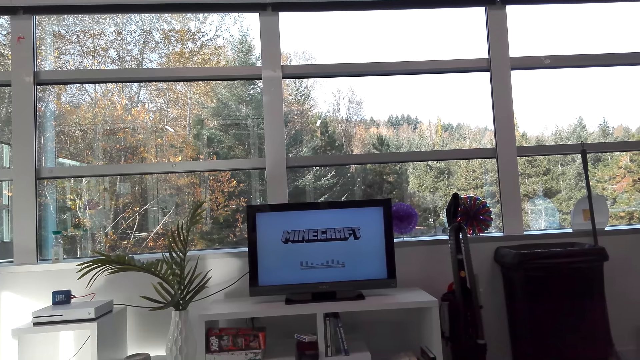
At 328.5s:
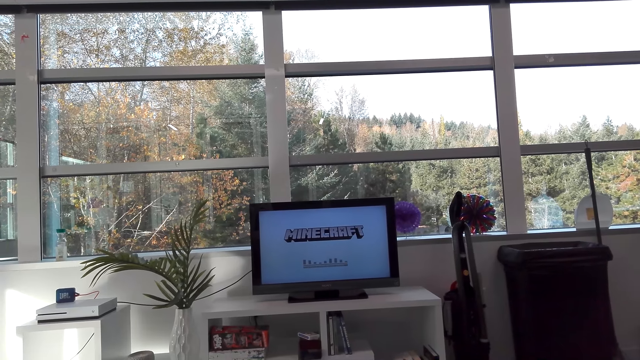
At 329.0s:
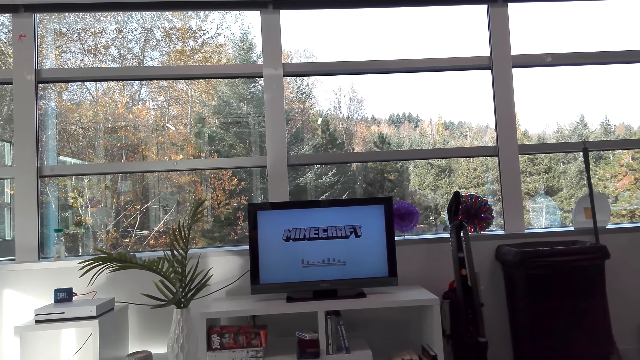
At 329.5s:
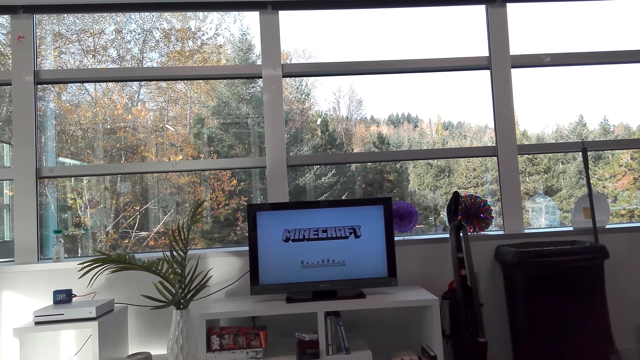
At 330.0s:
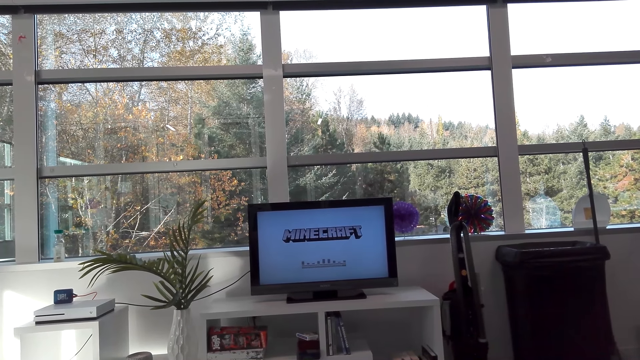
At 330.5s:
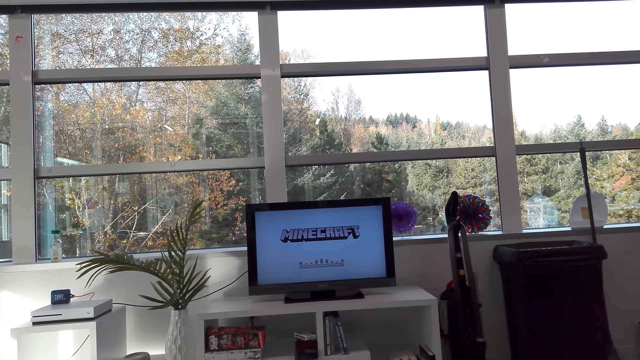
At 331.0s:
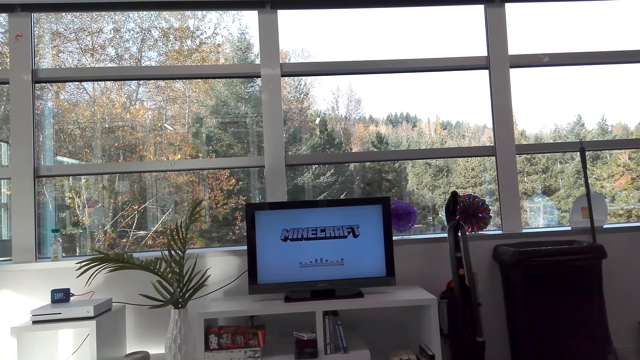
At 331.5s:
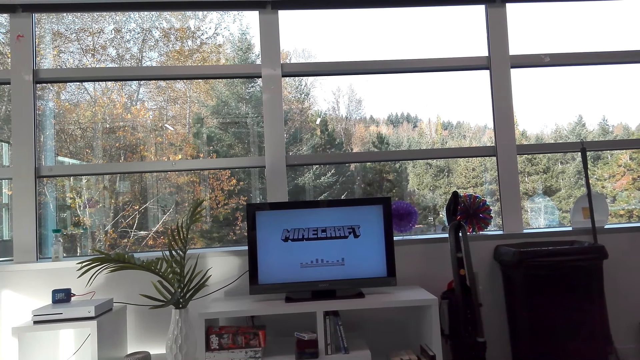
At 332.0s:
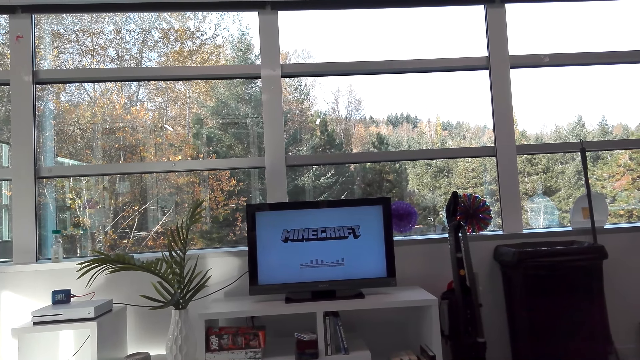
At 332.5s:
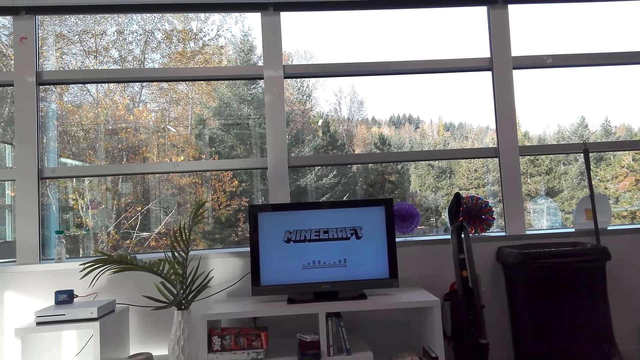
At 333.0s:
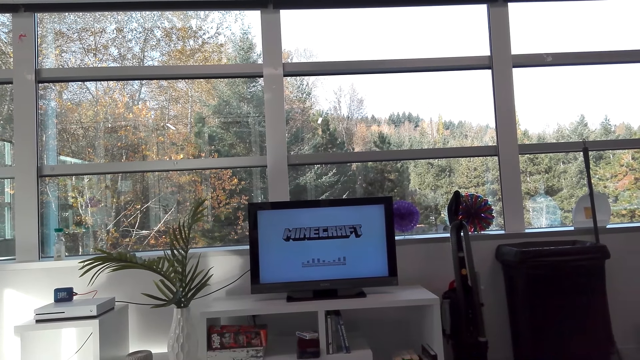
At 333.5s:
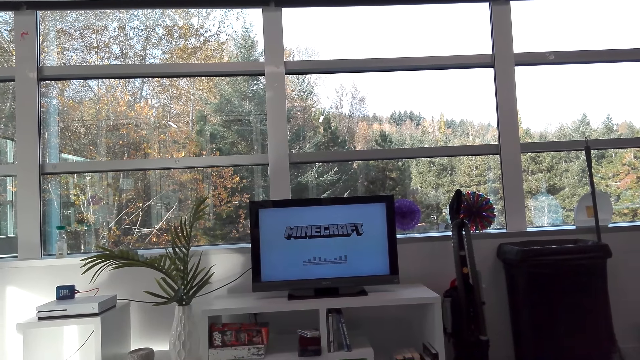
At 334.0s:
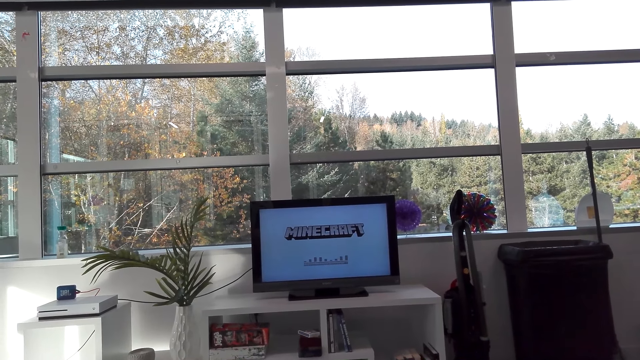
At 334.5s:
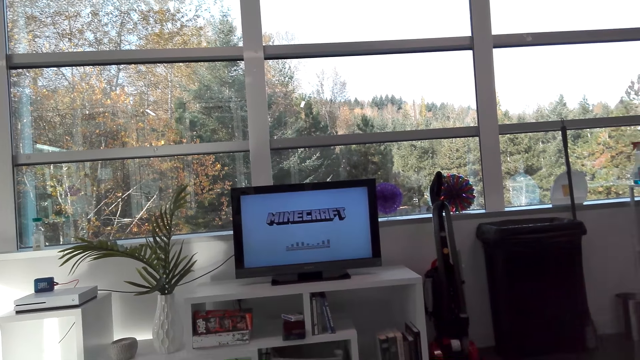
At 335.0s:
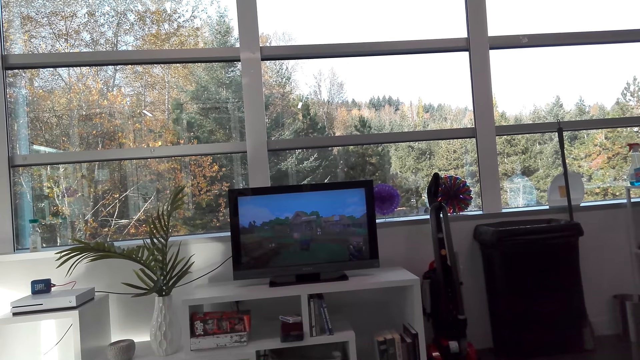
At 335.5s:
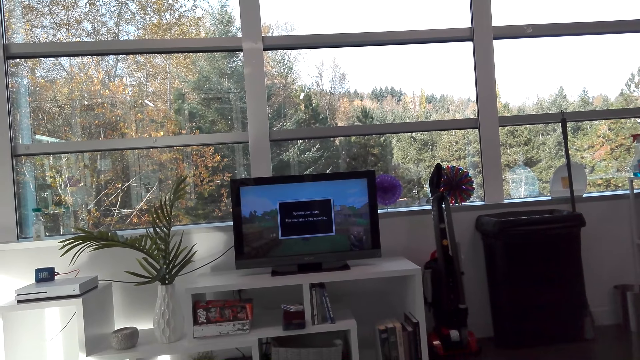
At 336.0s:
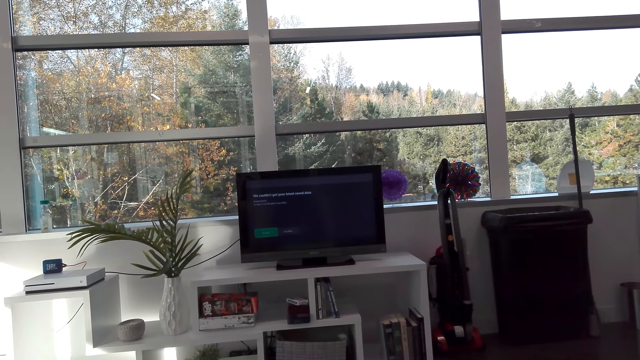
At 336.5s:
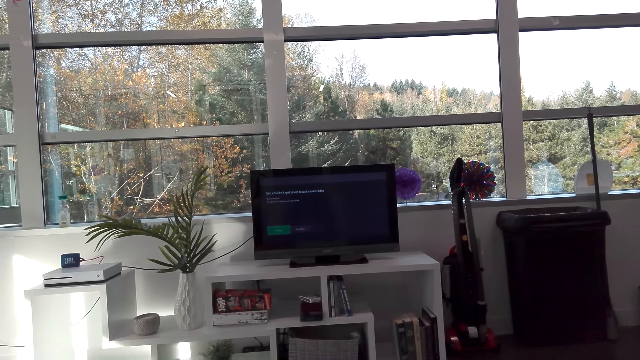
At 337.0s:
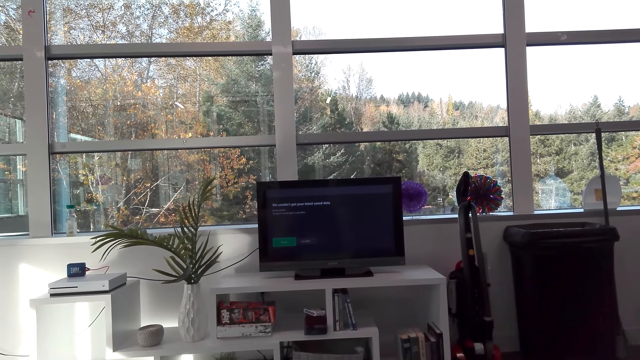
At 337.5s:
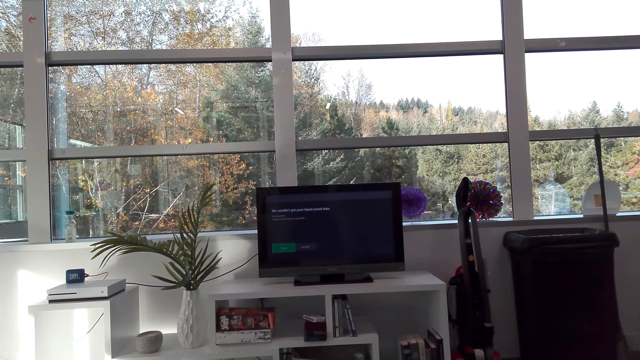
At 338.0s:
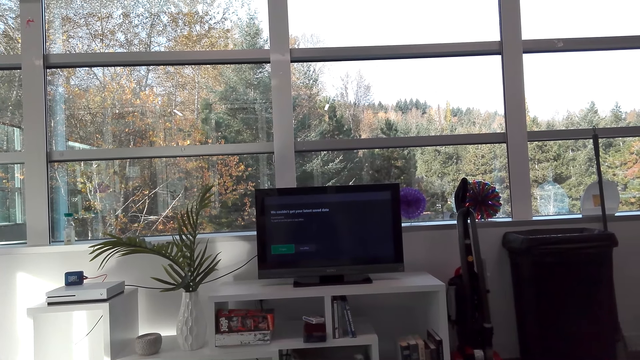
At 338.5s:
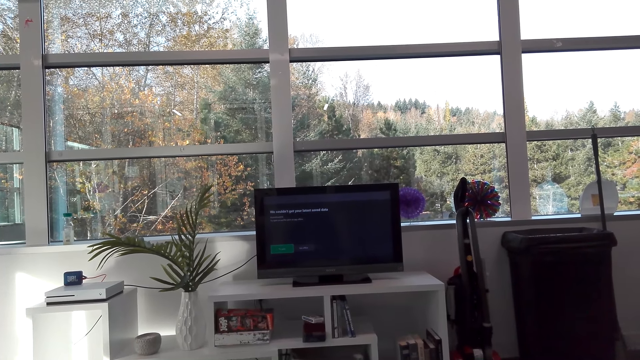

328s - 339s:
The camera wearer talks.

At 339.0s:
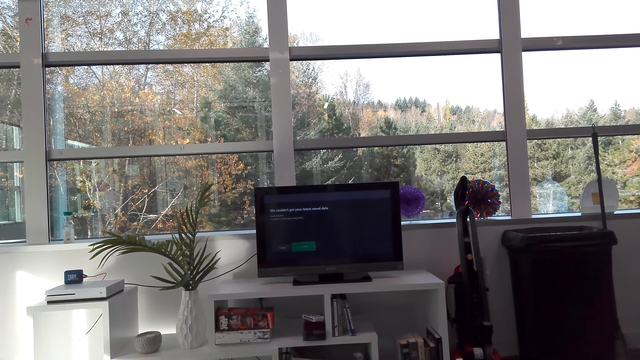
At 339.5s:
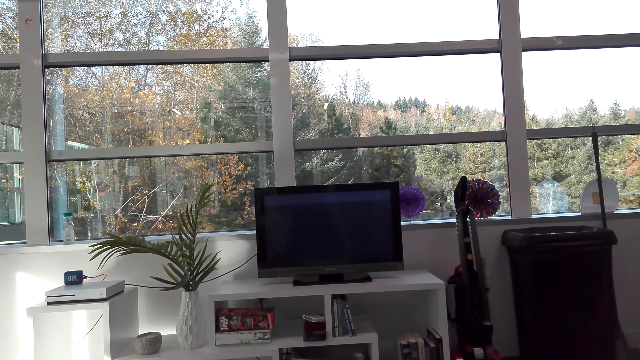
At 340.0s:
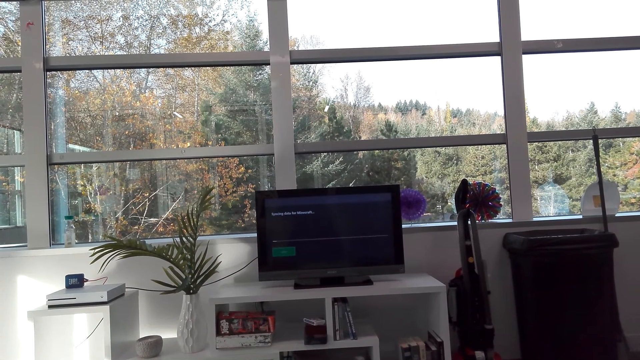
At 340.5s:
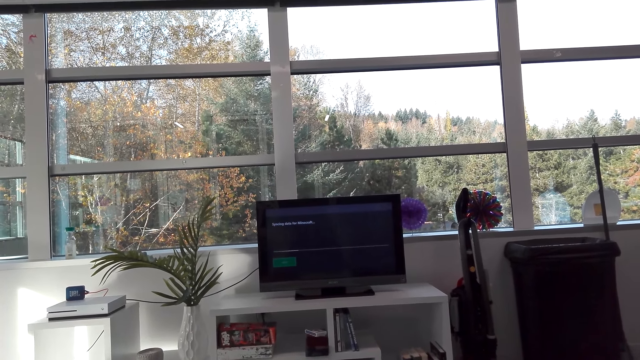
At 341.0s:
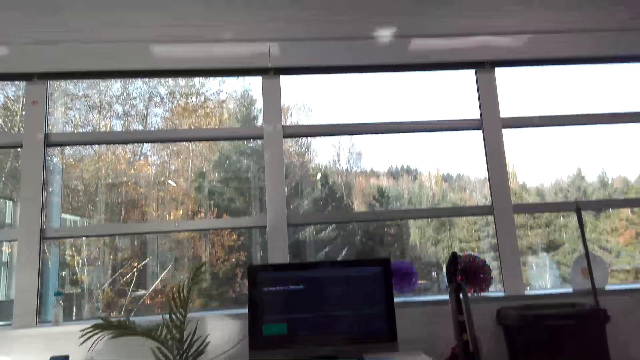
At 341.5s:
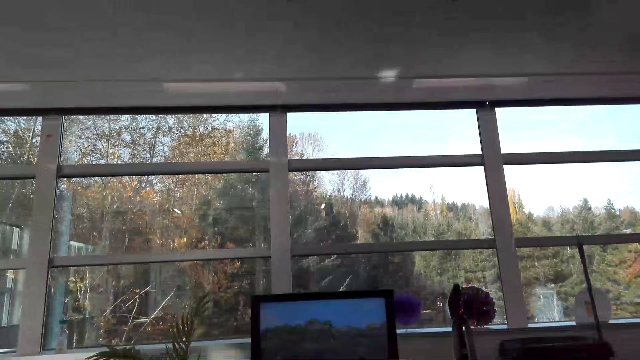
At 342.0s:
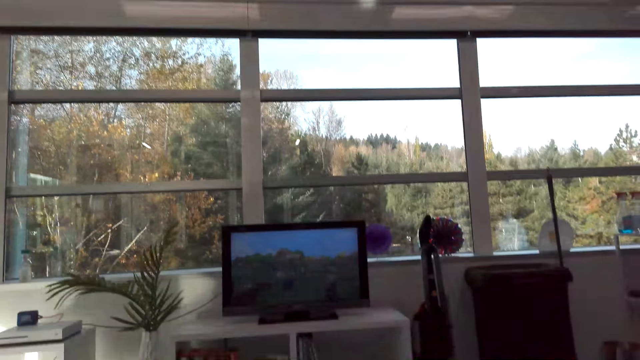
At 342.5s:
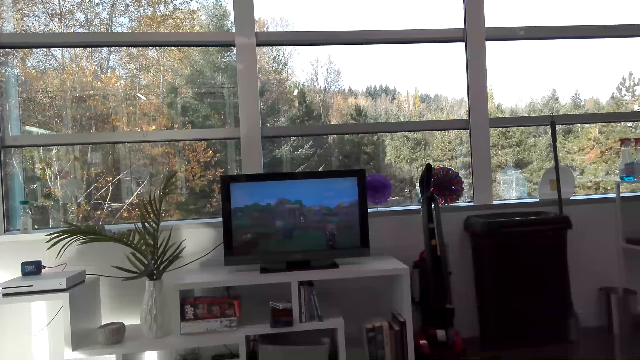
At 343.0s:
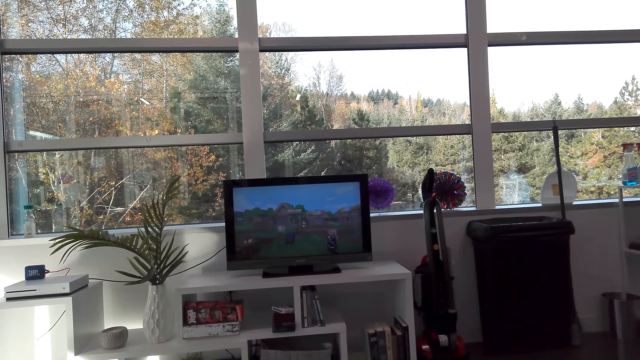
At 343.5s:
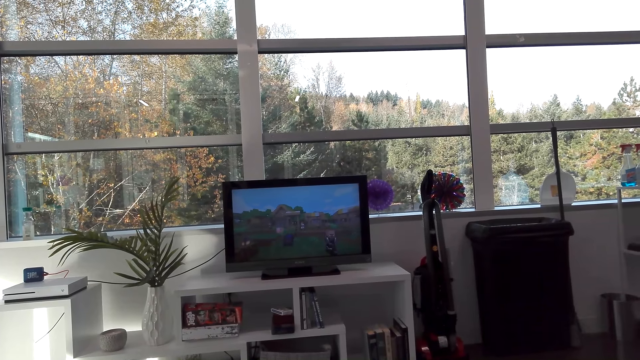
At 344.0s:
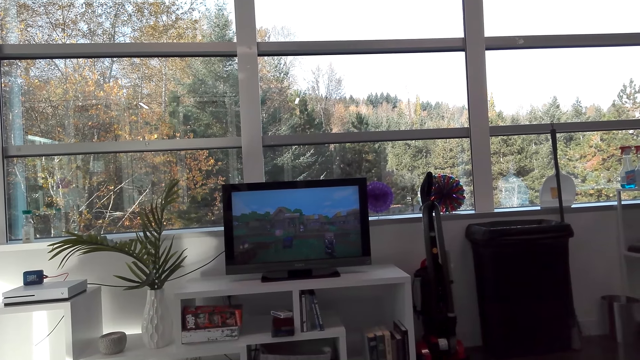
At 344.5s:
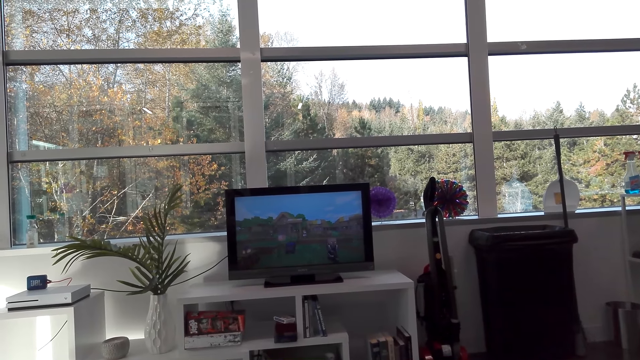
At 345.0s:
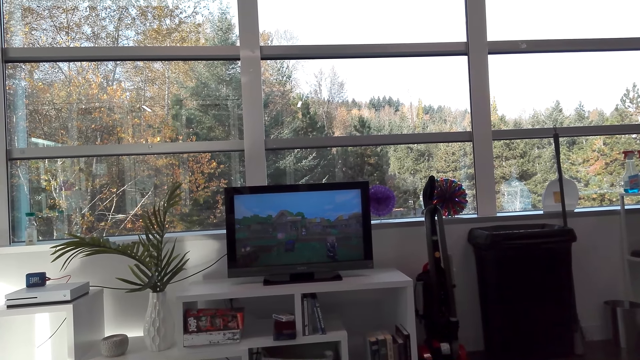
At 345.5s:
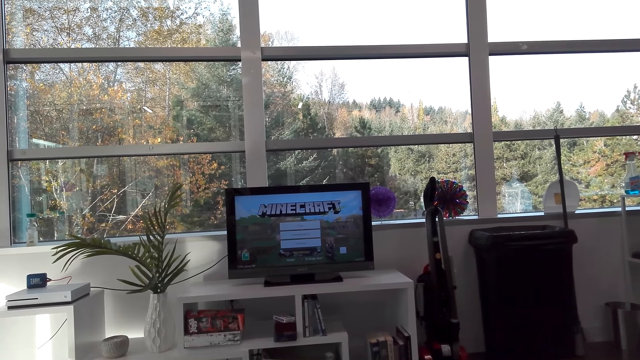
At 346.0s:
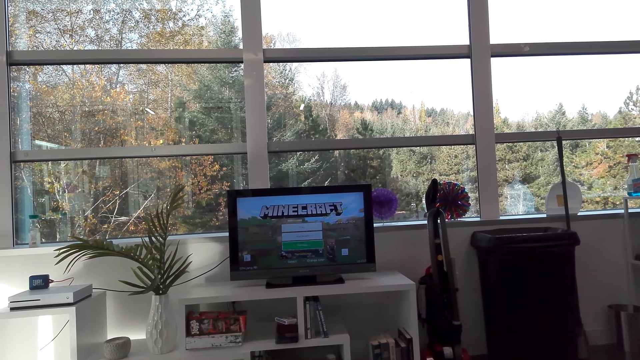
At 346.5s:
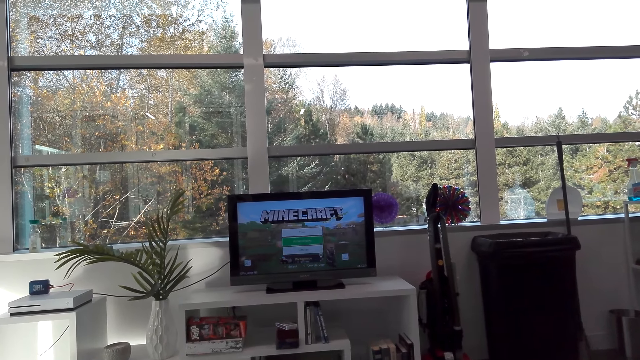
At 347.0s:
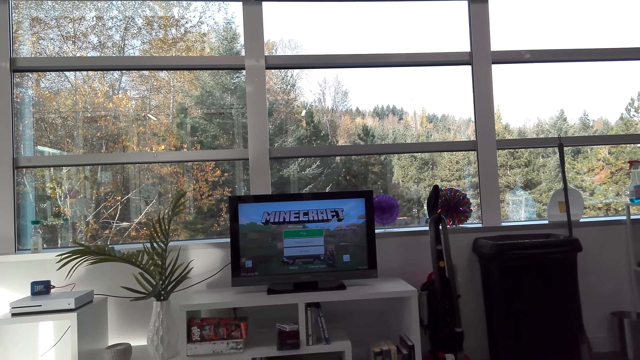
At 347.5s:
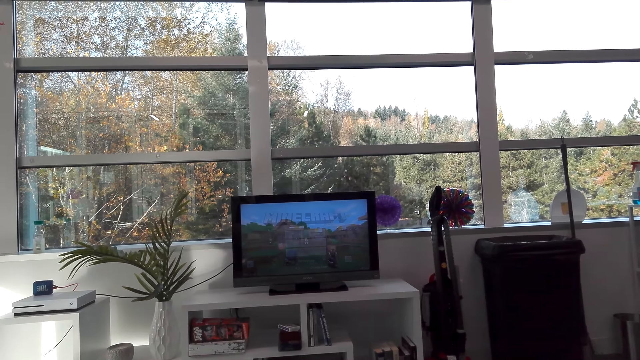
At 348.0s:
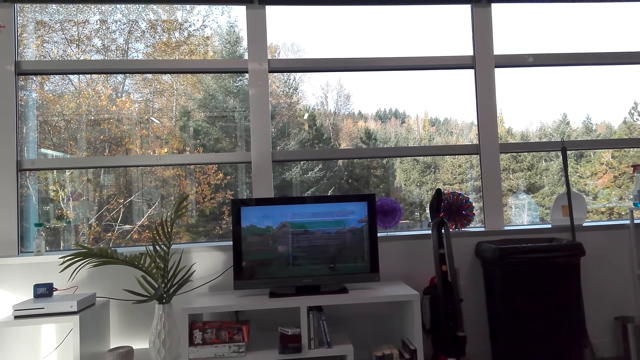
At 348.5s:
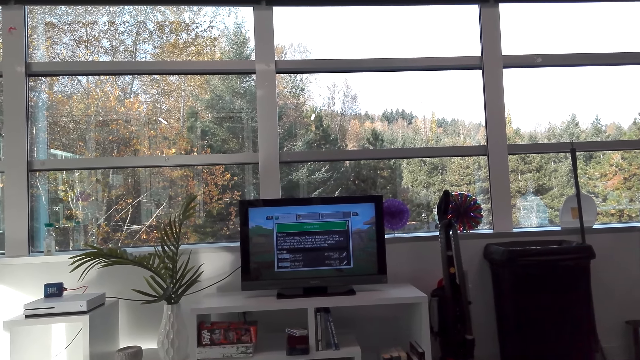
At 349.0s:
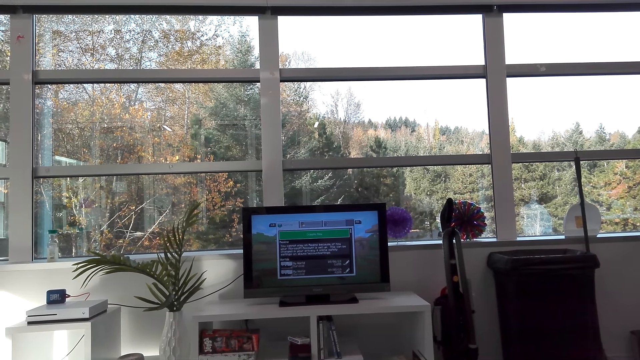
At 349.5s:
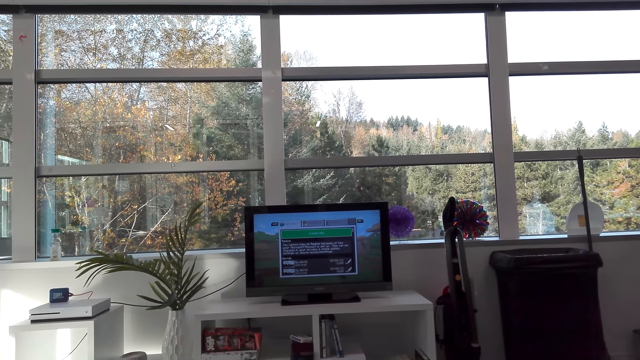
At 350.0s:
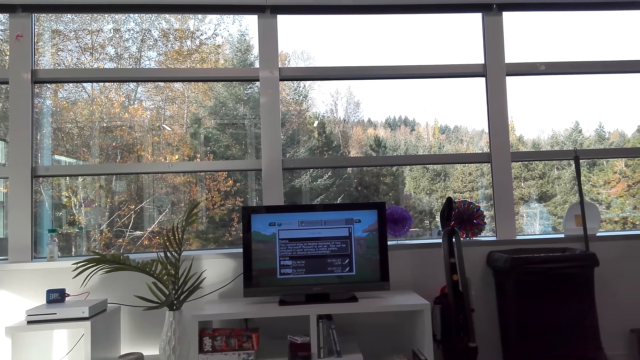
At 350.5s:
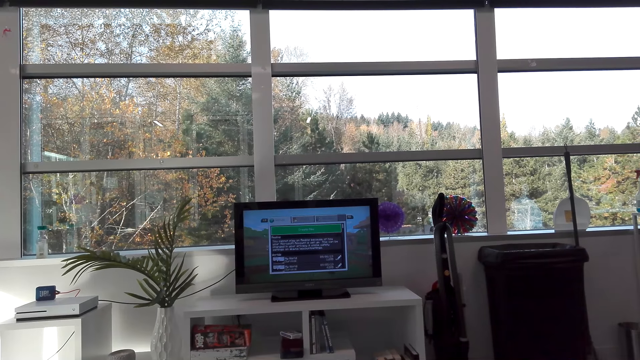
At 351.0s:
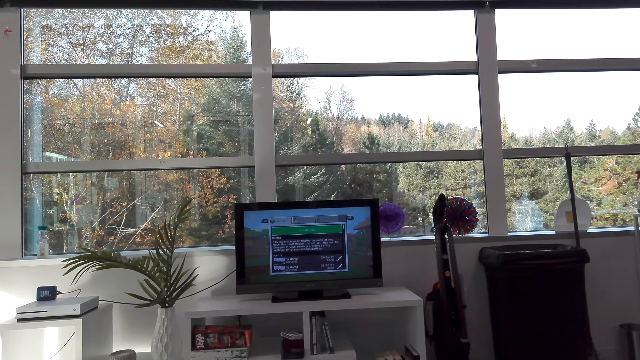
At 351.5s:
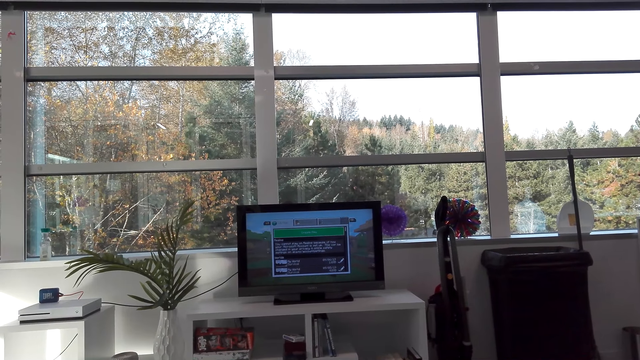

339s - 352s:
A person talks. The camera wearer watches the television. They talk. The person talks with the camera wearer.
